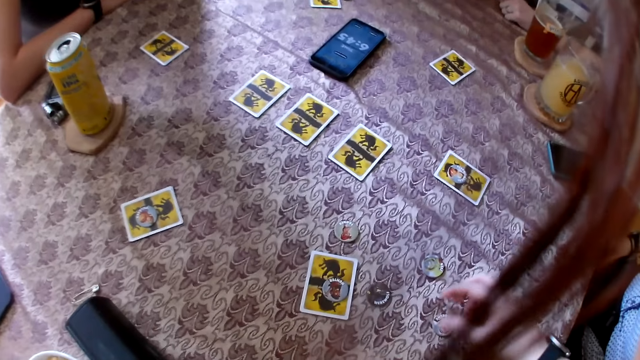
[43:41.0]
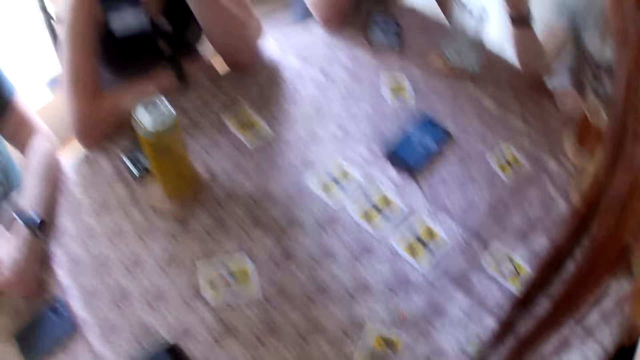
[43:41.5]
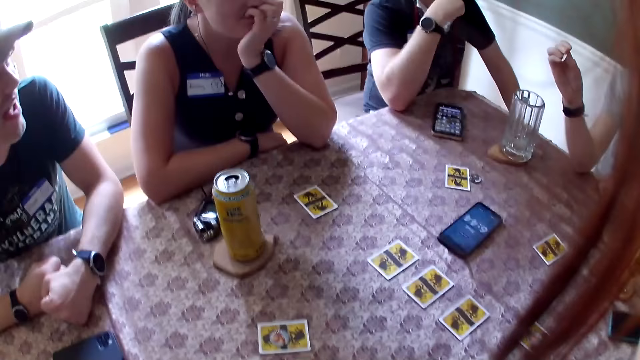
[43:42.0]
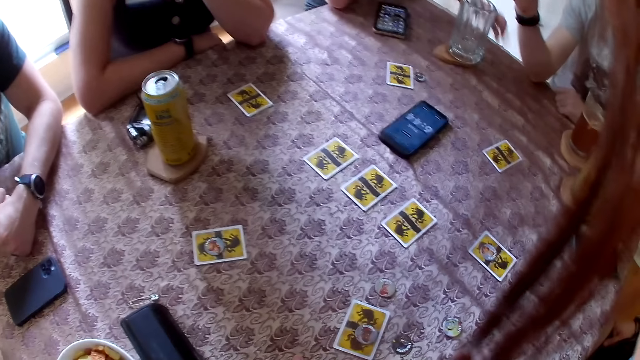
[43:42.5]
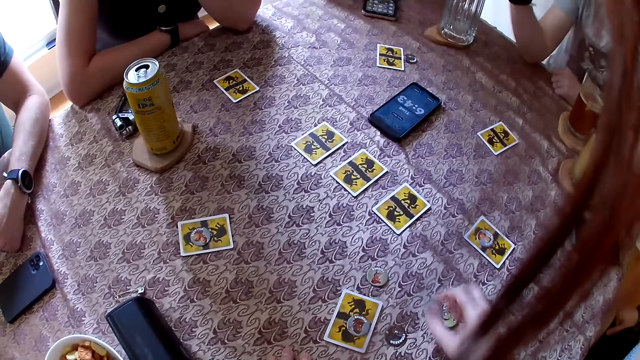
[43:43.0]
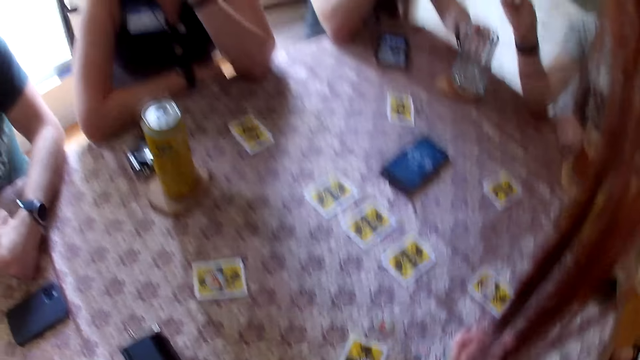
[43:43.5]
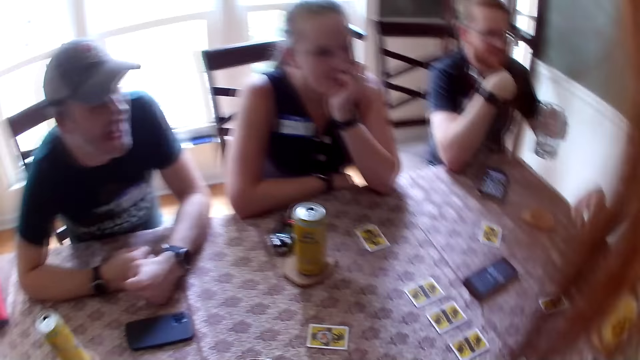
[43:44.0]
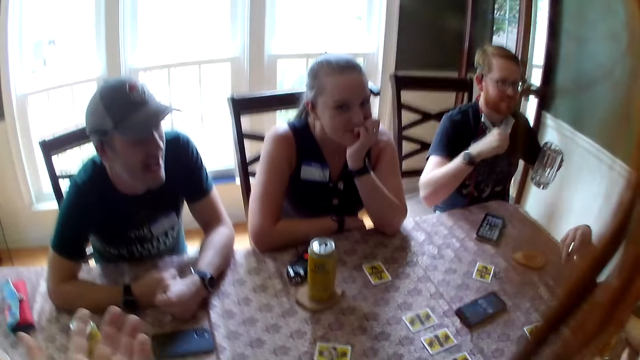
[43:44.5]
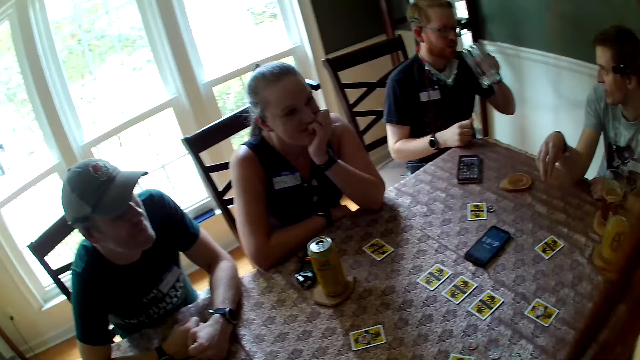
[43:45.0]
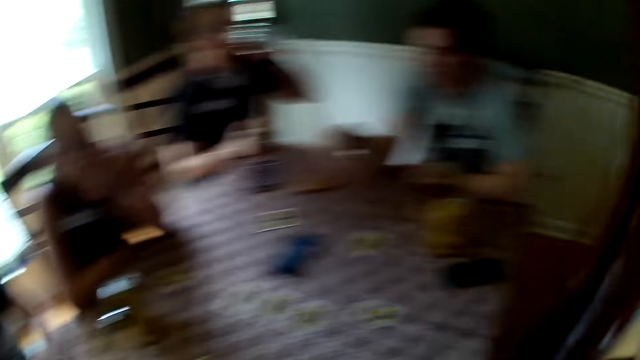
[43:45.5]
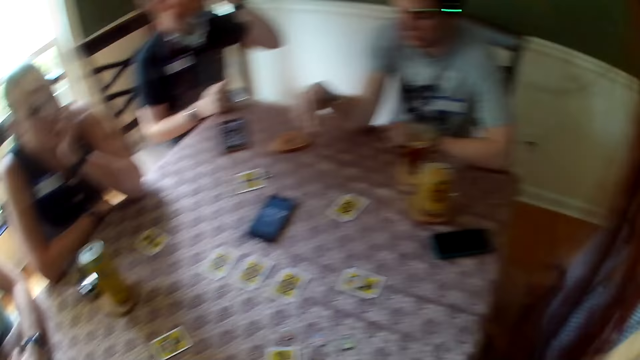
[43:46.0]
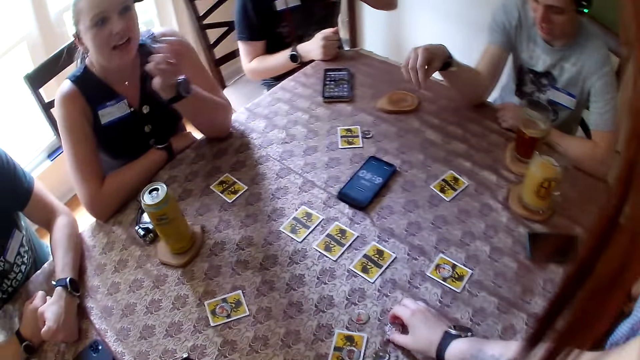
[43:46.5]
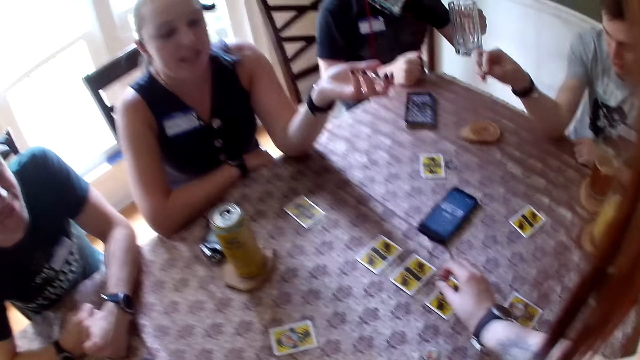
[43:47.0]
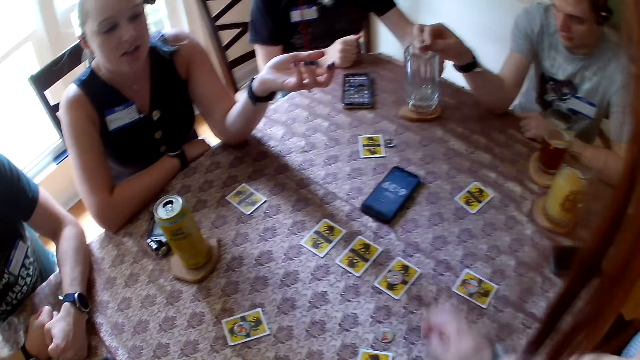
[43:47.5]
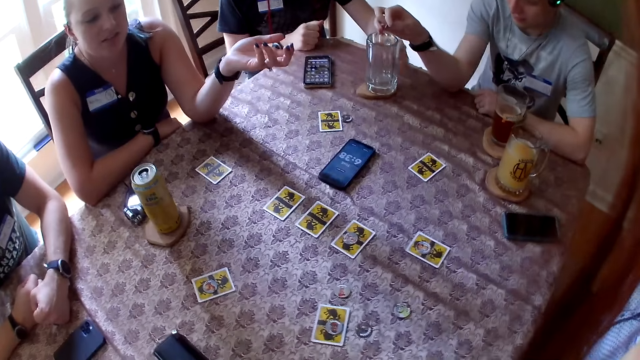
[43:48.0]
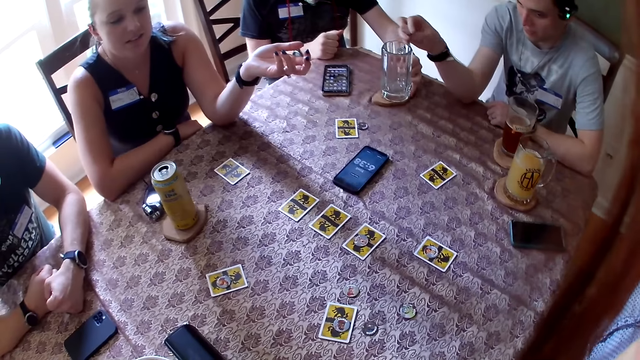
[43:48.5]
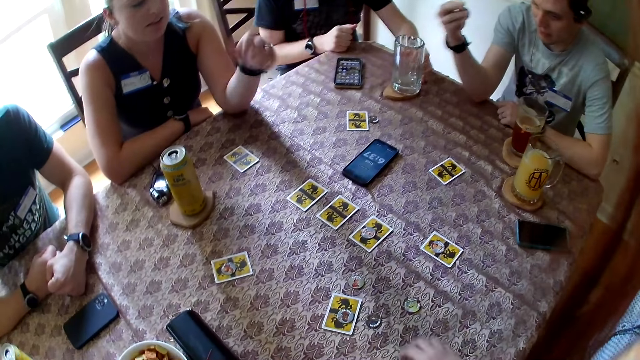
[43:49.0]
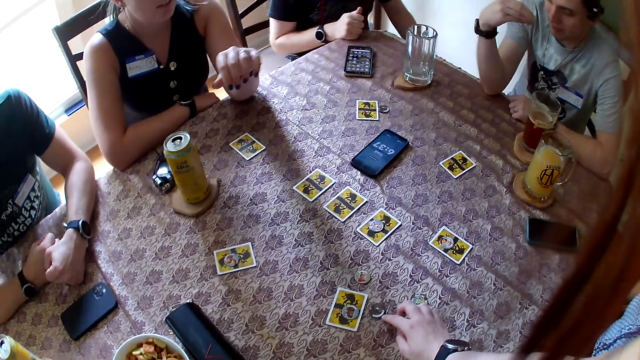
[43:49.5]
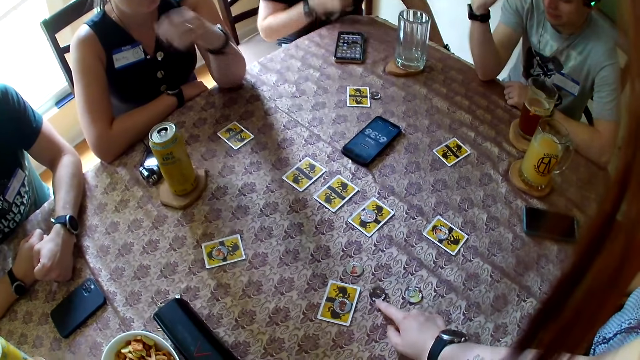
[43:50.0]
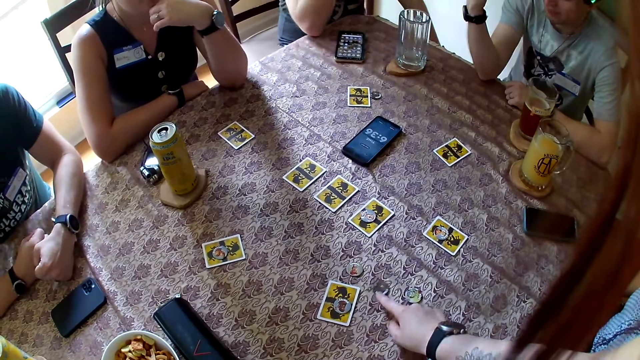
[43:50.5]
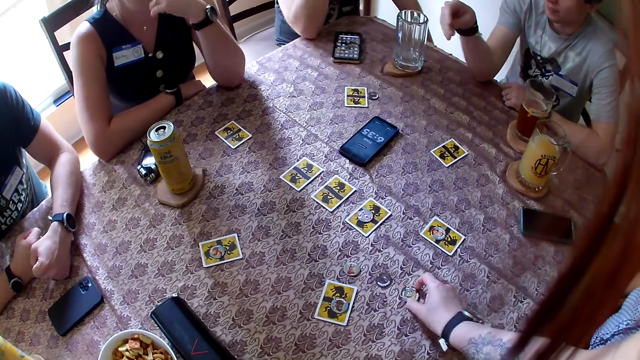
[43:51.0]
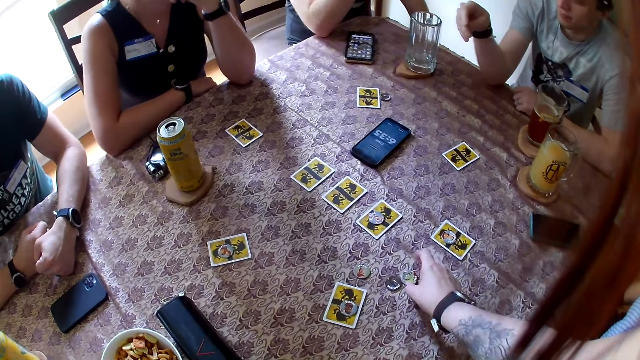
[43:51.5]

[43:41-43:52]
The camera wearer looks at the colleagues. A man picks the glass cup from the table with his left hand. The camera wearer drops a card on the table. He looks at the colleagues. The man drinks water from the glass cup in his left hand. The camera wearer picks a chip from the table with his right hand. He drops the chip on a card on the table with his right hand. The man drops the glass cup in his left hand on the table. The camera wearer moves a card on the table. He moves chips on the table with his right hand.

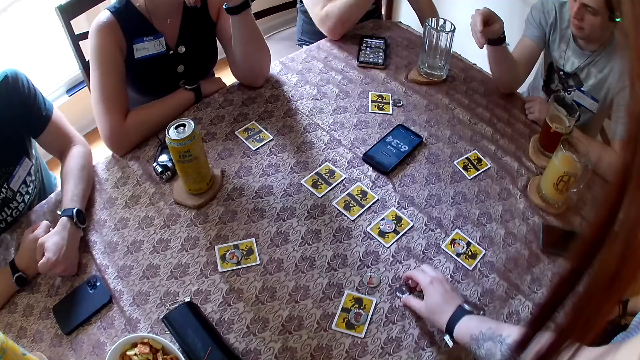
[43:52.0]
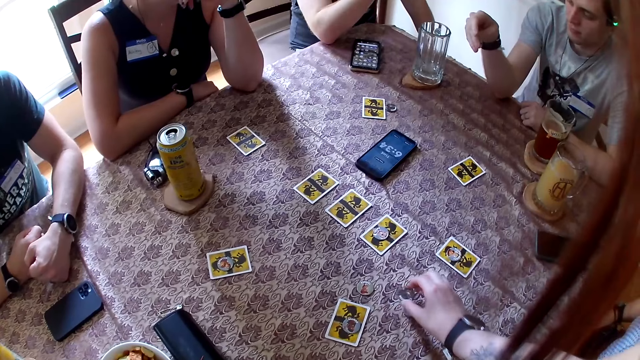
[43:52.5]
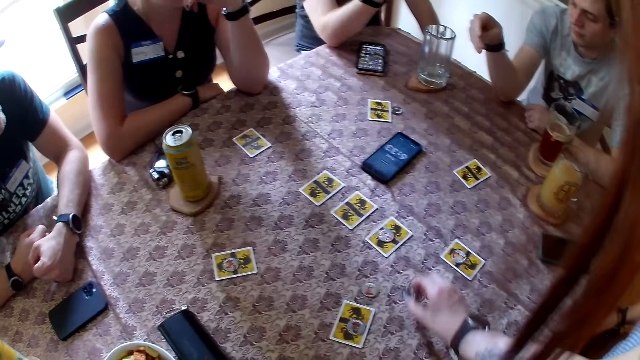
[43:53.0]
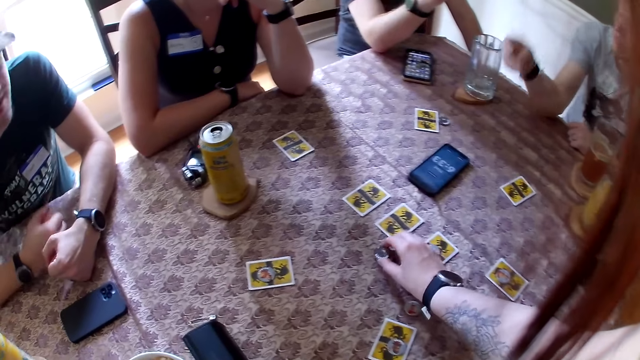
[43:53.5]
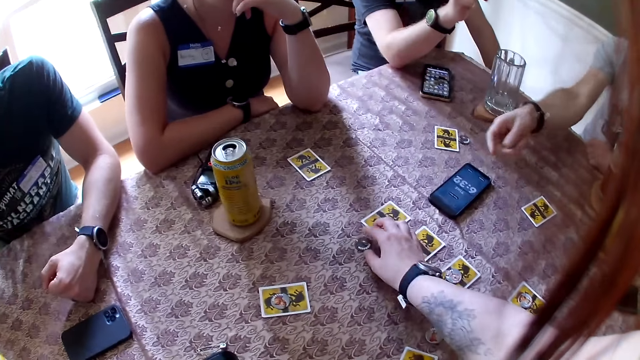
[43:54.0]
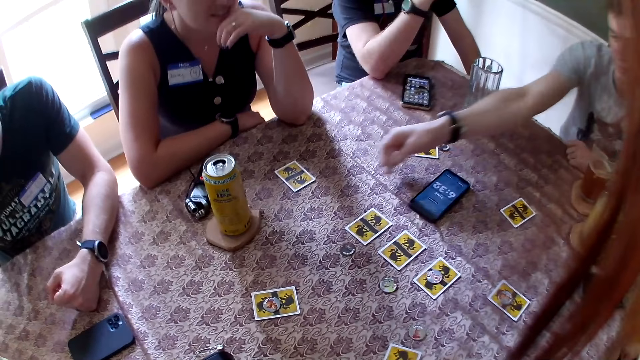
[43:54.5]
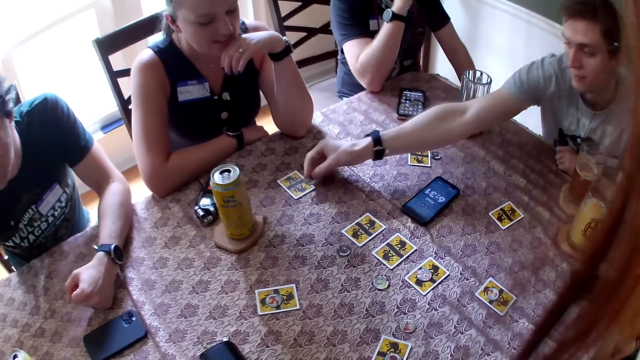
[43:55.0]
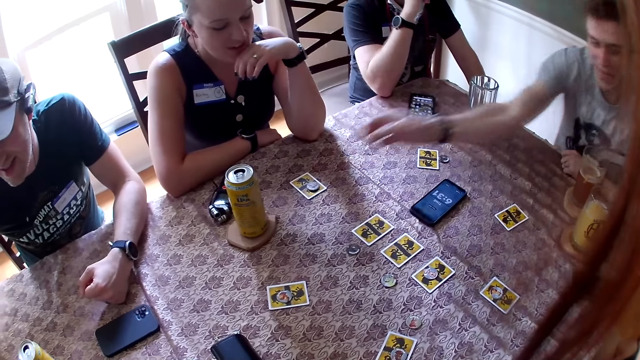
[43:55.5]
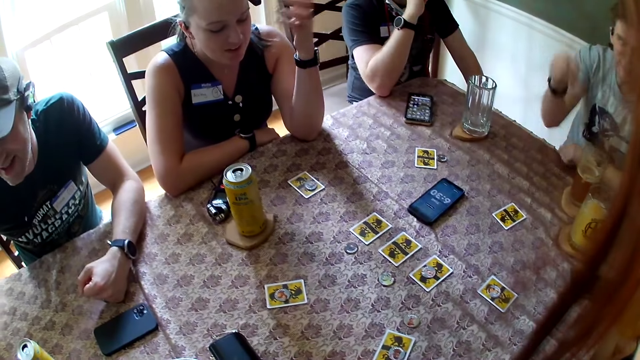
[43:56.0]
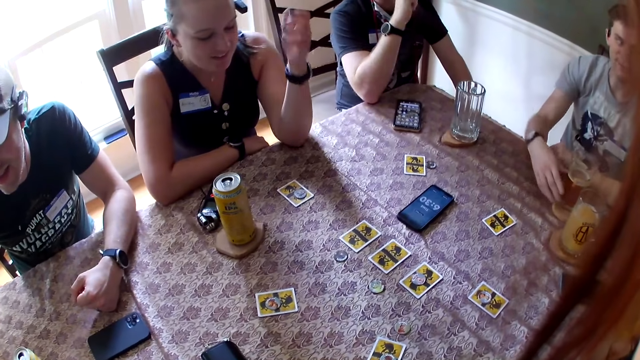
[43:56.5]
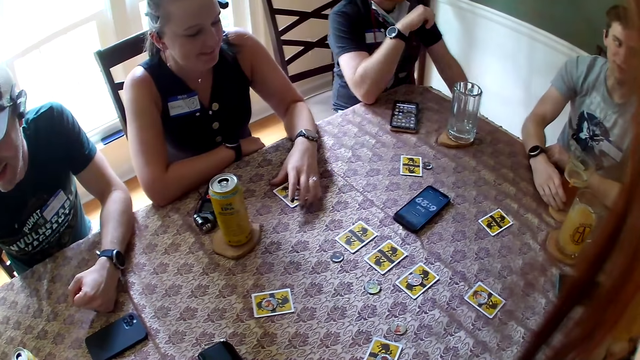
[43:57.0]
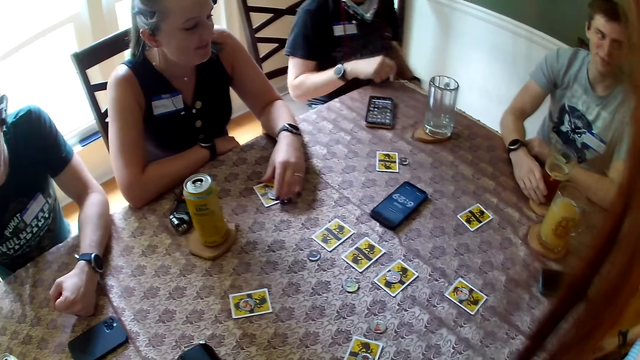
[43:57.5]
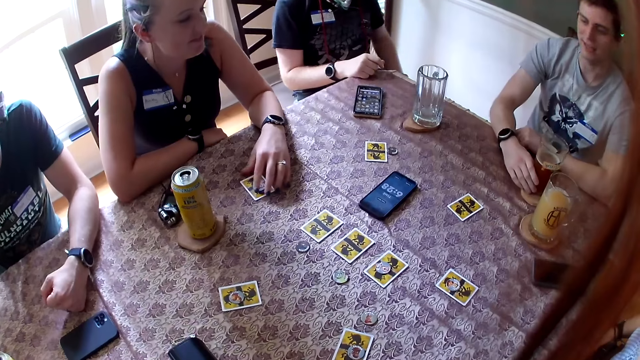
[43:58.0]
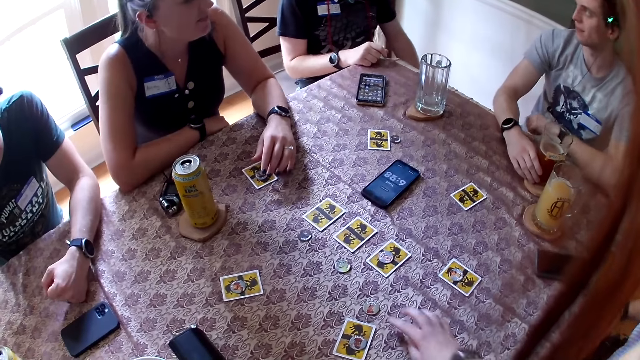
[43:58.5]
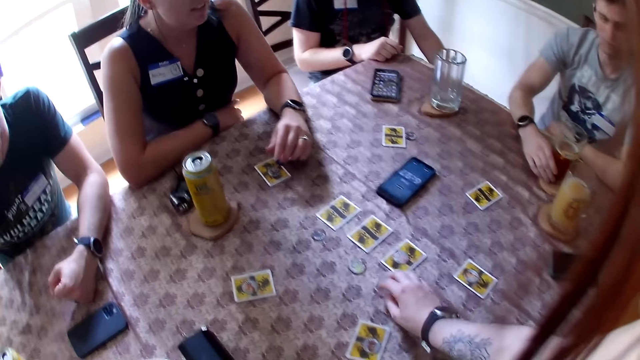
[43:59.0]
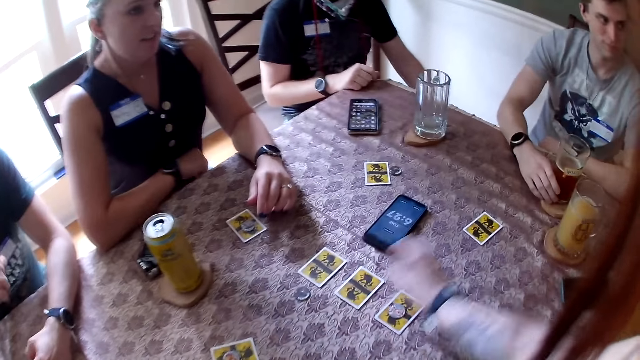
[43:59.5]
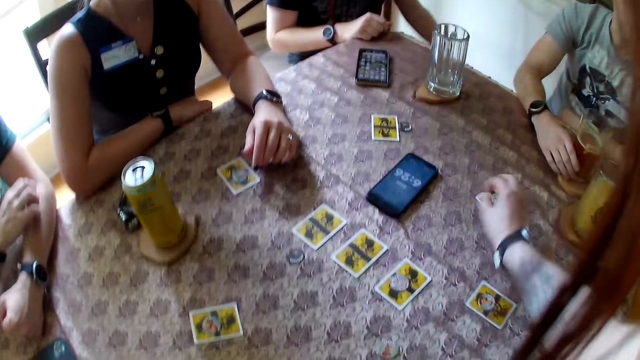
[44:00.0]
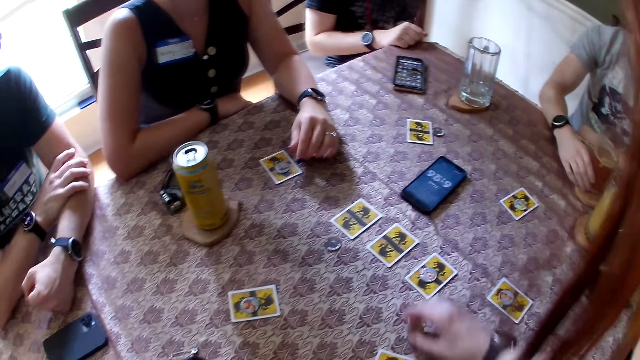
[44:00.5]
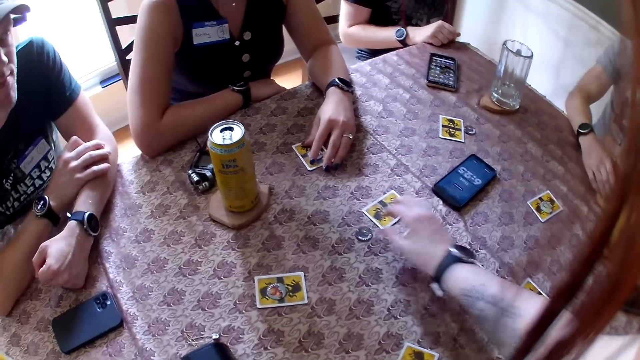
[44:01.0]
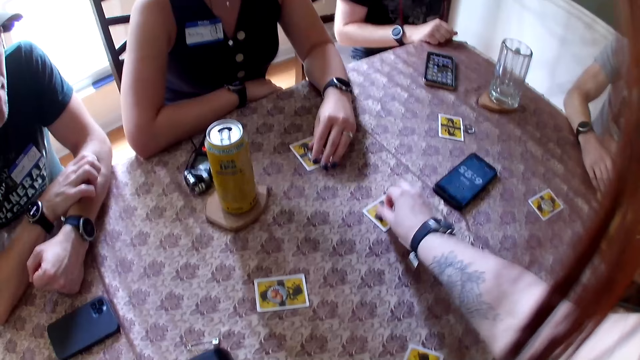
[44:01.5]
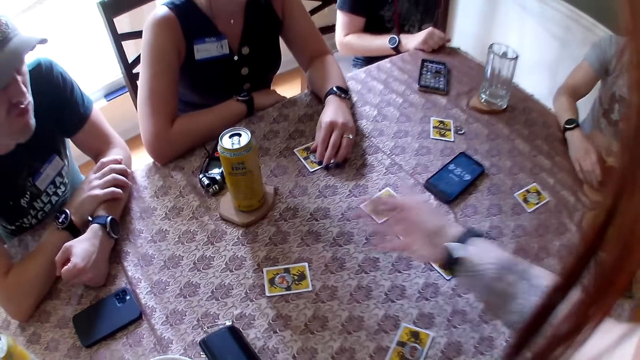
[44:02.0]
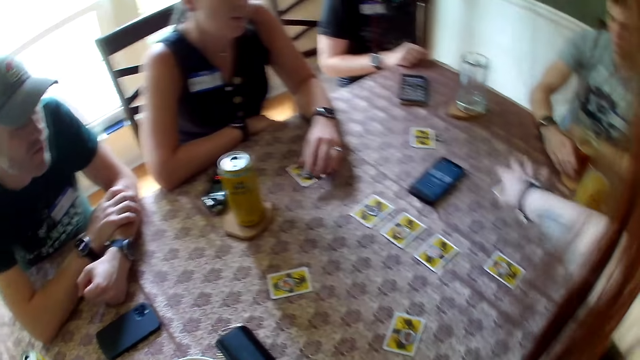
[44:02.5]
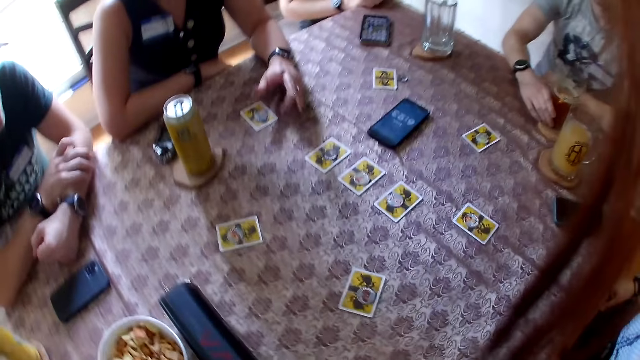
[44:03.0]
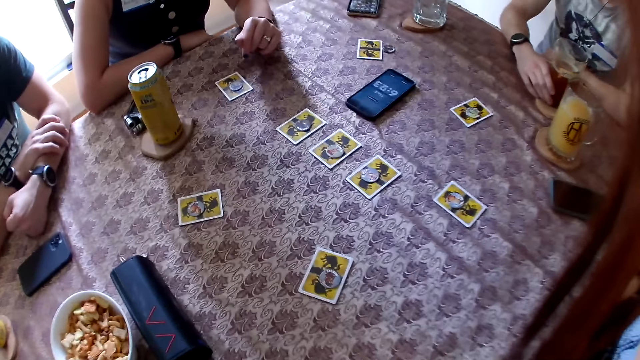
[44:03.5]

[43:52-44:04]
The camera wearer picks chips from the table with his right hand. He drops the chips on the table with his right hand. A man talks to the colleagues. The man drops a chip on a card on the table with his right hand. A woman converses with the colleagues. The woman touches a card on the table with her left hand. The camera wearer moves a card on the table with his right hand. He picks a chip from the table with his right hand, touches the cards, and drops the chip on a card on the table with his right hand. He picks a chip from the table with his right hand. He drops the chip on a card on the table with his right hand. He moves a hand on the table. He talks to the colleagues.
